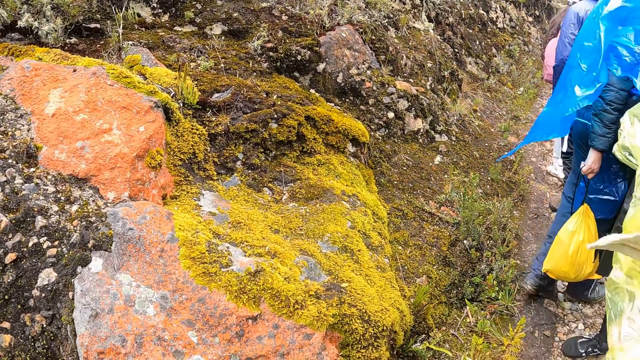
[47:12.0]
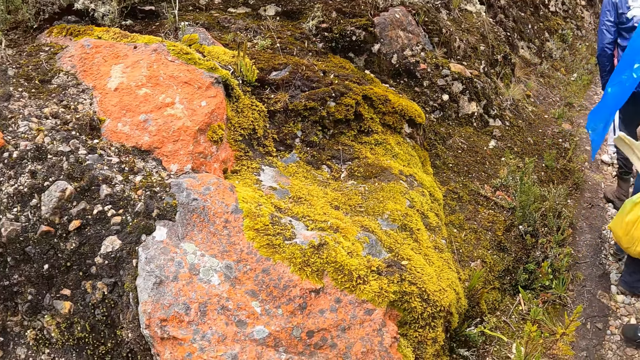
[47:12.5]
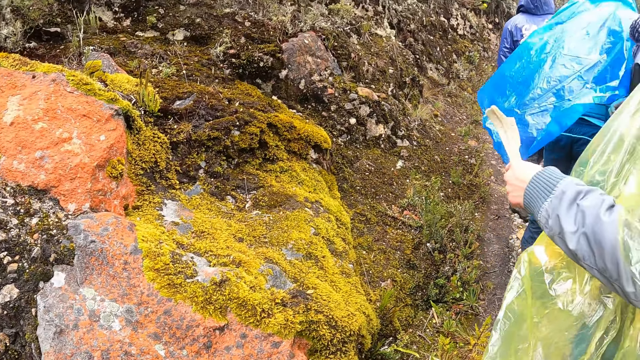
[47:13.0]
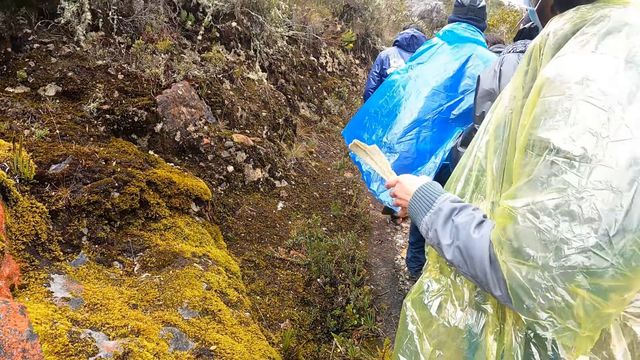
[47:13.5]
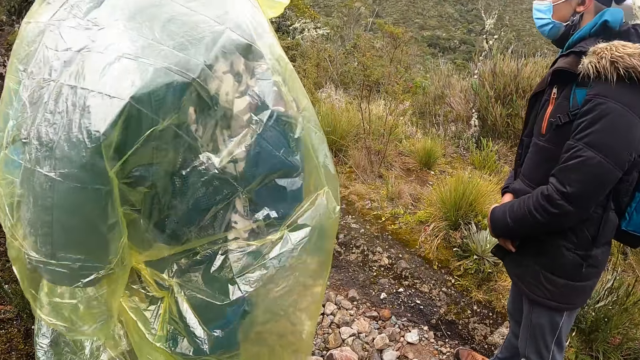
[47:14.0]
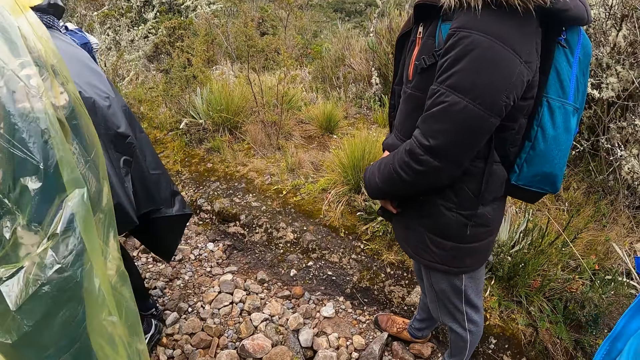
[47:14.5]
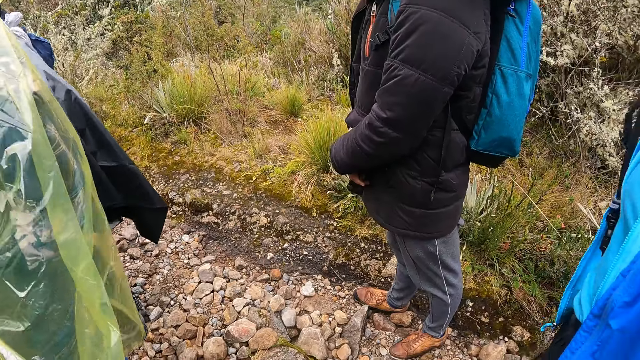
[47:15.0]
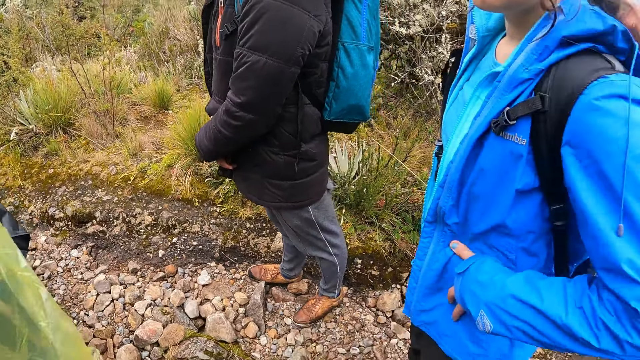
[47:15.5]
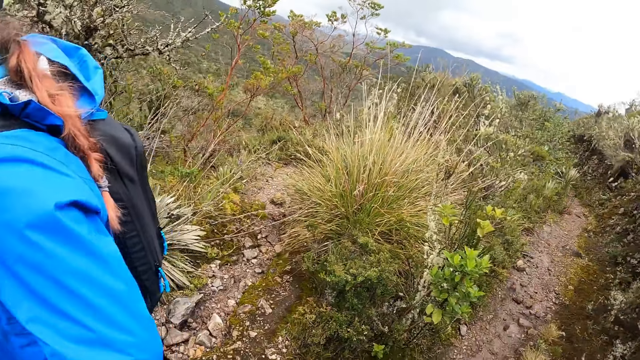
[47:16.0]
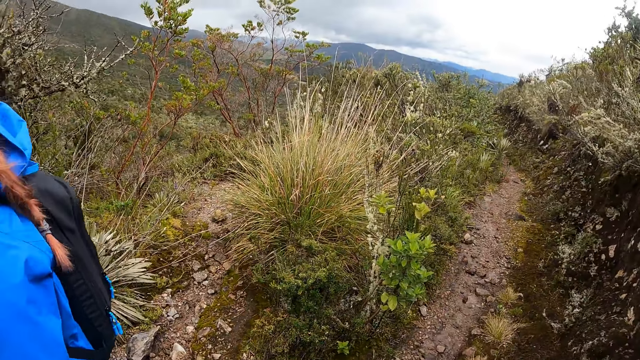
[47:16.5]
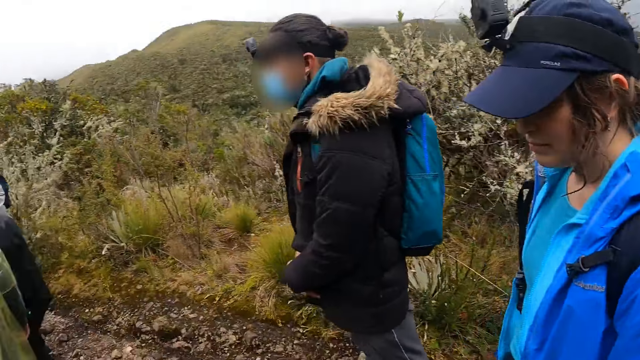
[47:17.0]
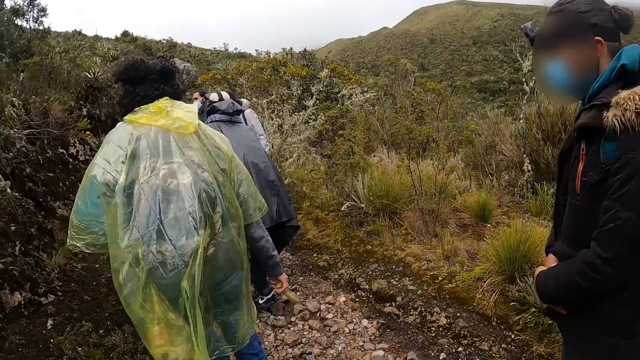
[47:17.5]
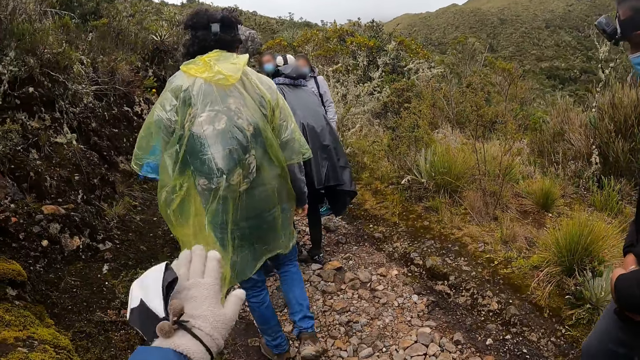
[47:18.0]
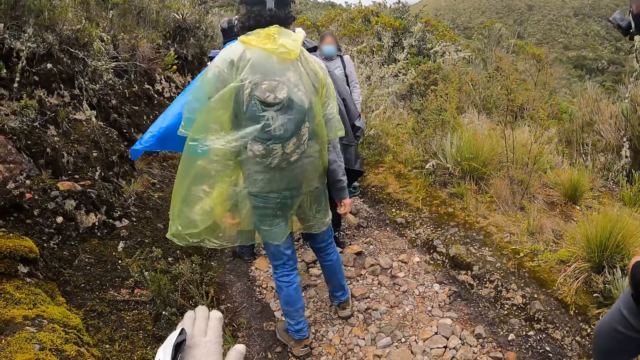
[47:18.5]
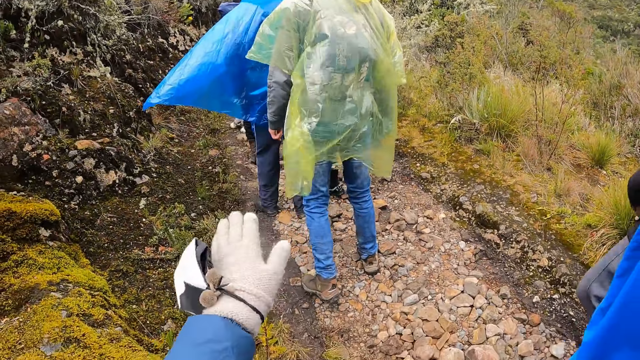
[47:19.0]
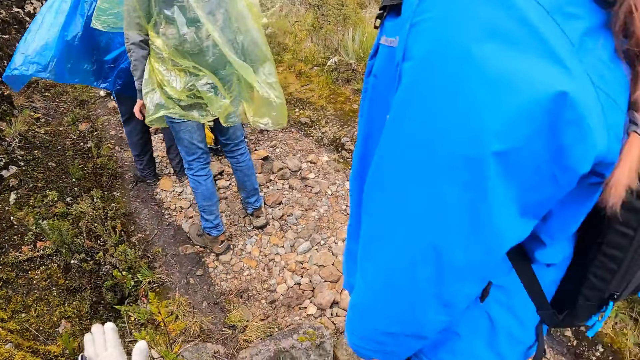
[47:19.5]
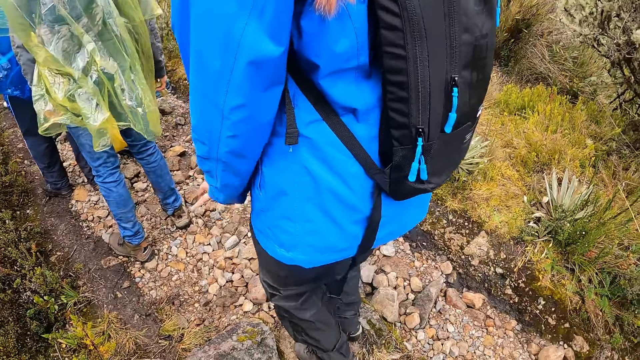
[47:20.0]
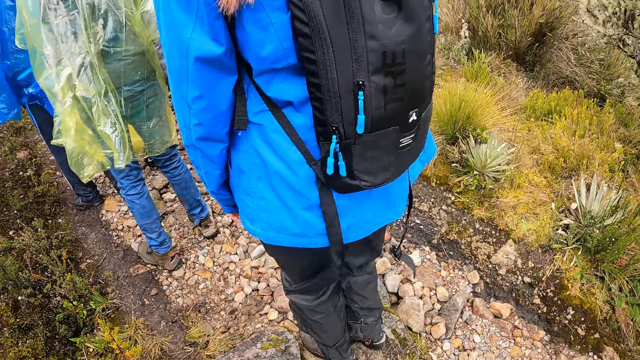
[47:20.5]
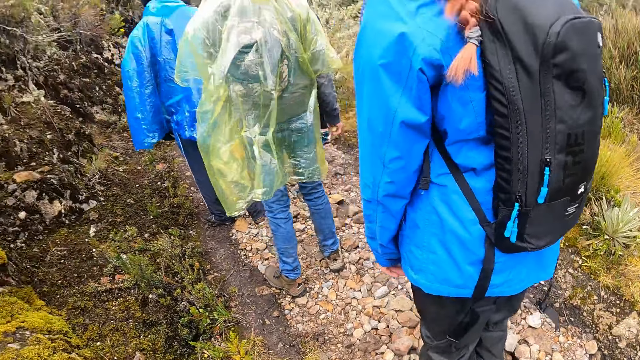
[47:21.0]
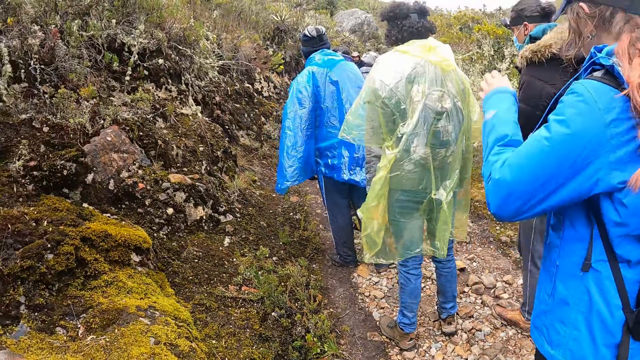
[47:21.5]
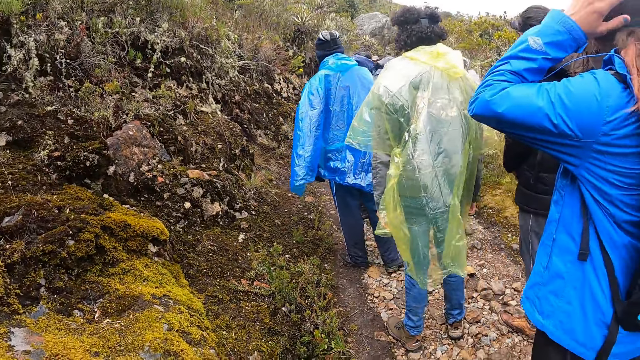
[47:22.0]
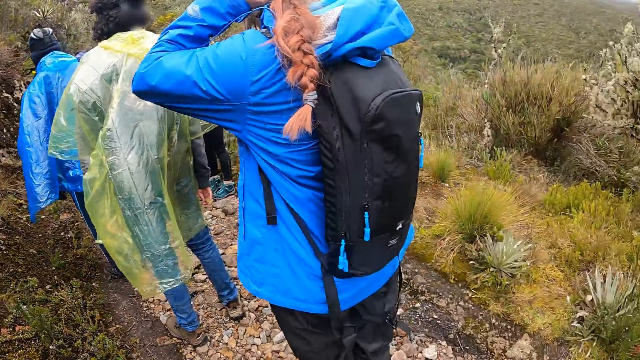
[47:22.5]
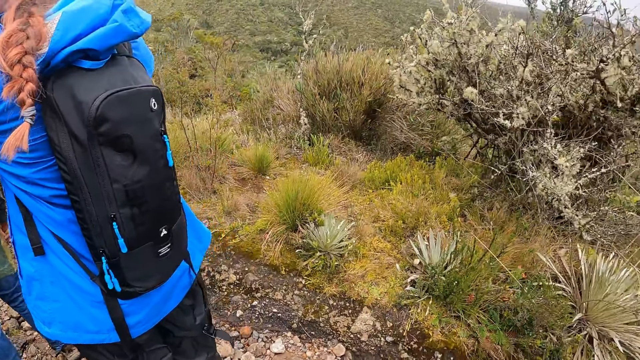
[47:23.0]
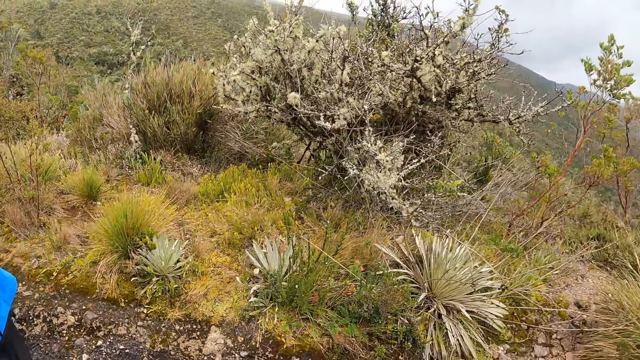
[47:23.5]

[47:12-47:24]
The camera wearer moves a hand. They walk on the field with the group of people. A woman touches her hair with her left hand.

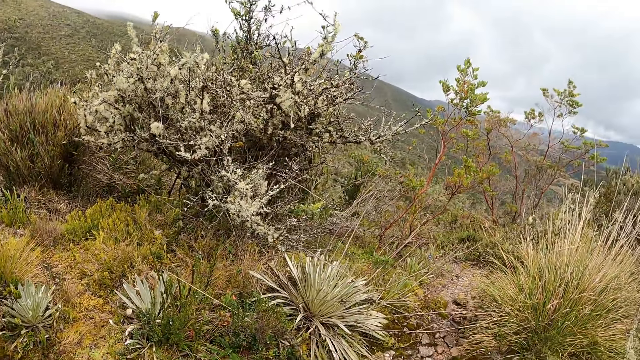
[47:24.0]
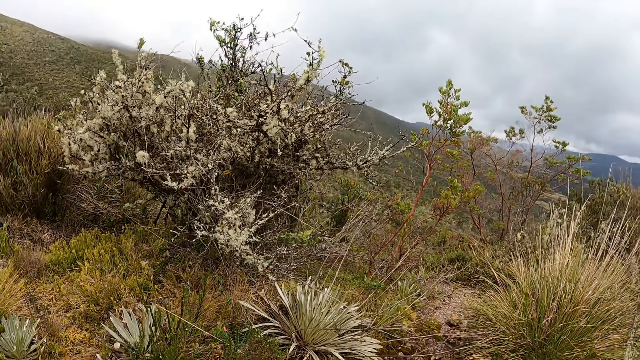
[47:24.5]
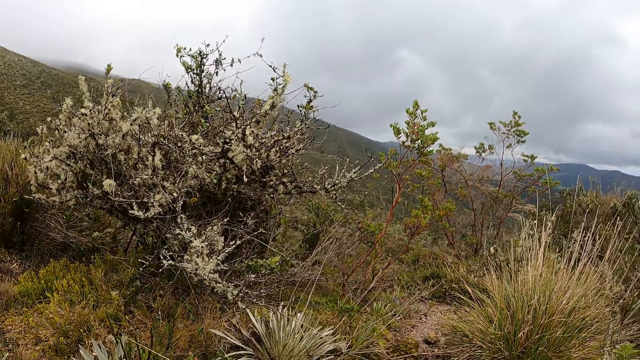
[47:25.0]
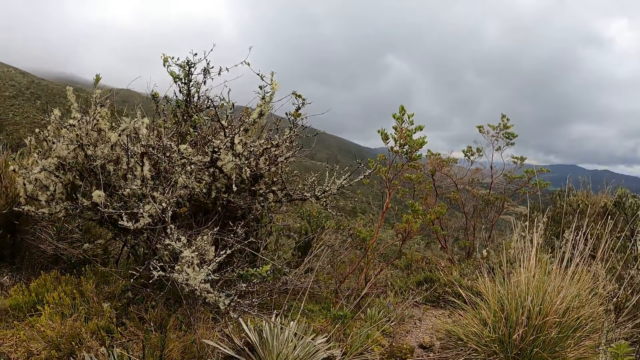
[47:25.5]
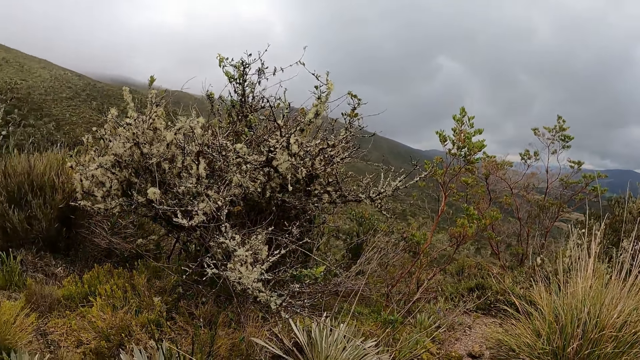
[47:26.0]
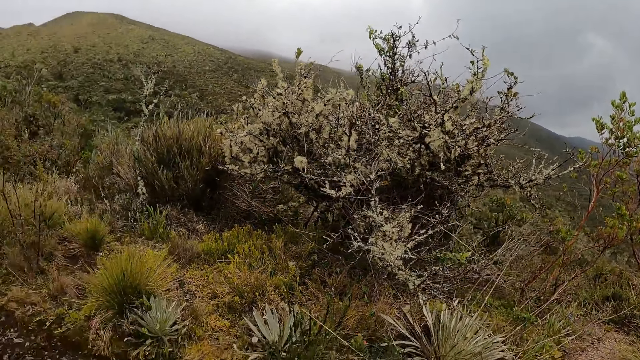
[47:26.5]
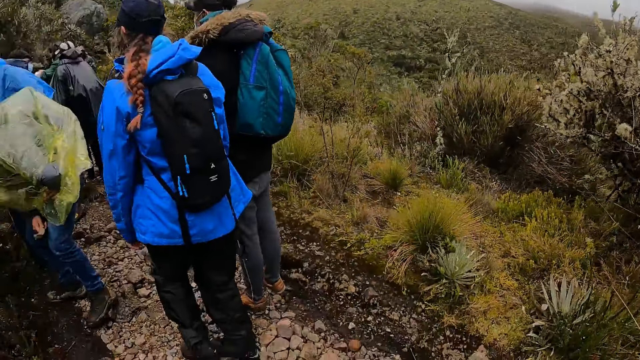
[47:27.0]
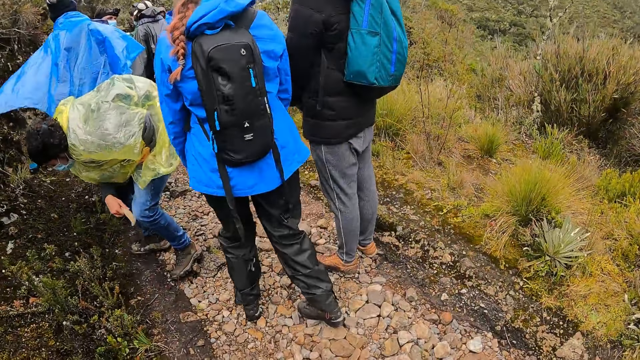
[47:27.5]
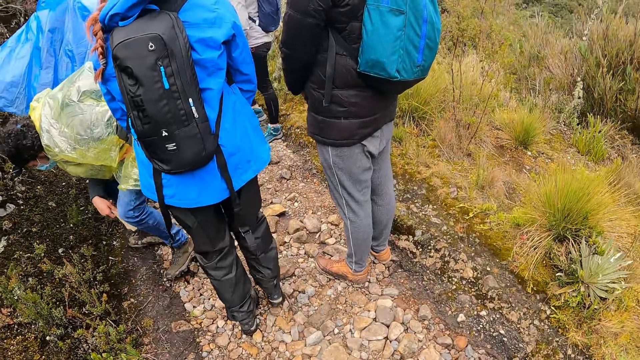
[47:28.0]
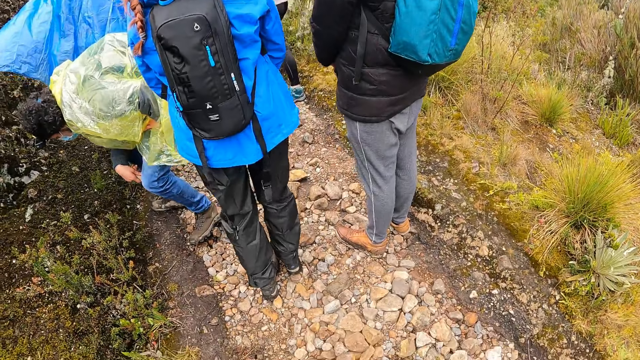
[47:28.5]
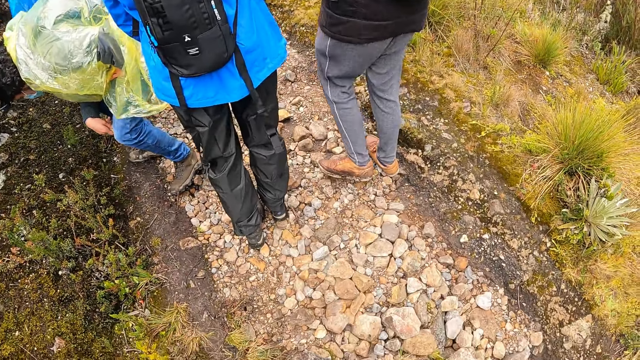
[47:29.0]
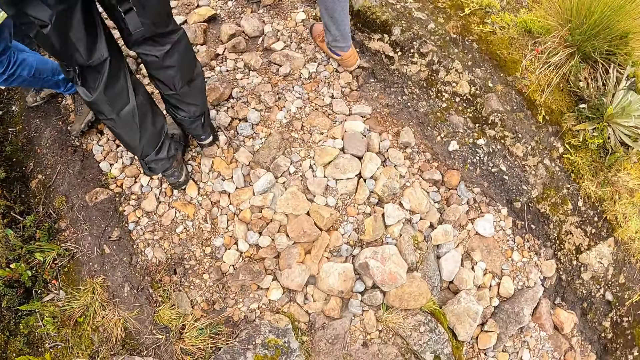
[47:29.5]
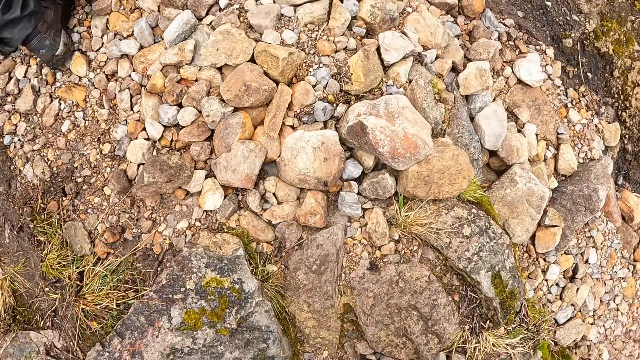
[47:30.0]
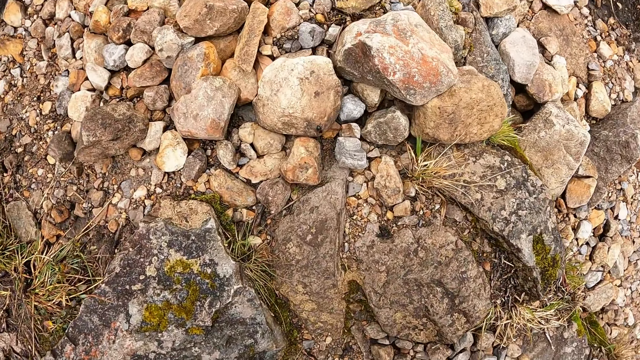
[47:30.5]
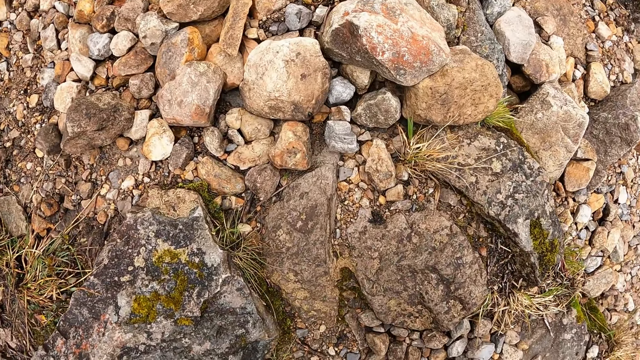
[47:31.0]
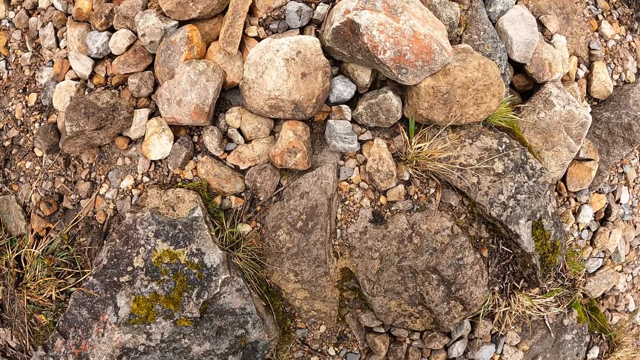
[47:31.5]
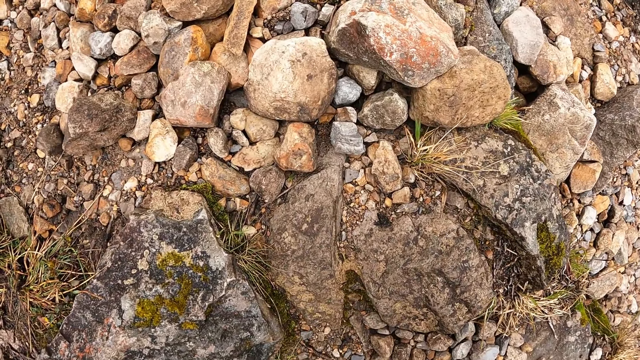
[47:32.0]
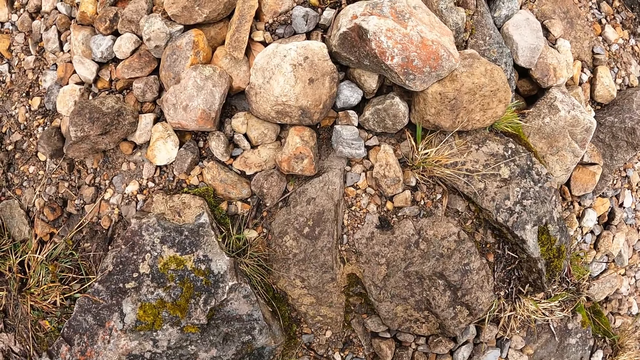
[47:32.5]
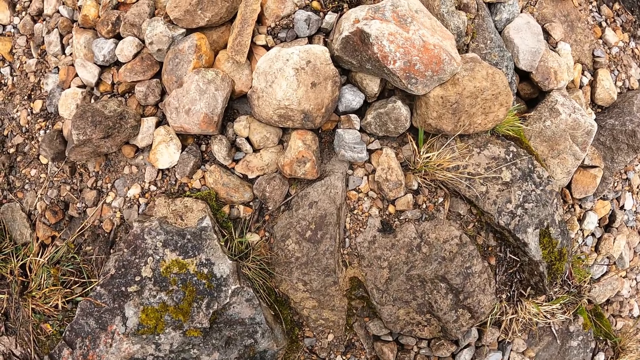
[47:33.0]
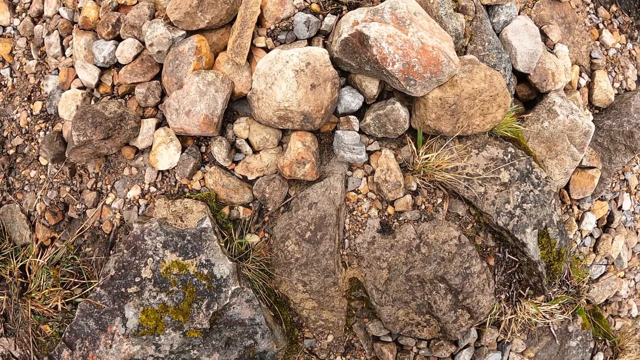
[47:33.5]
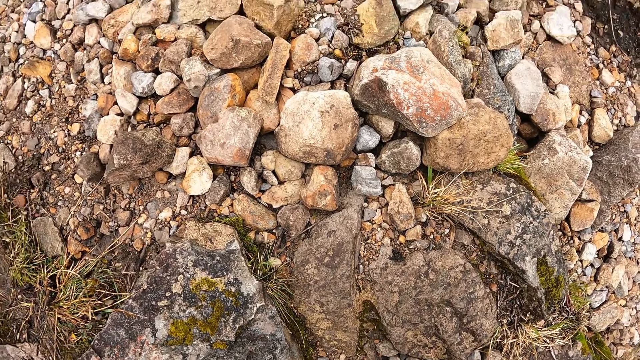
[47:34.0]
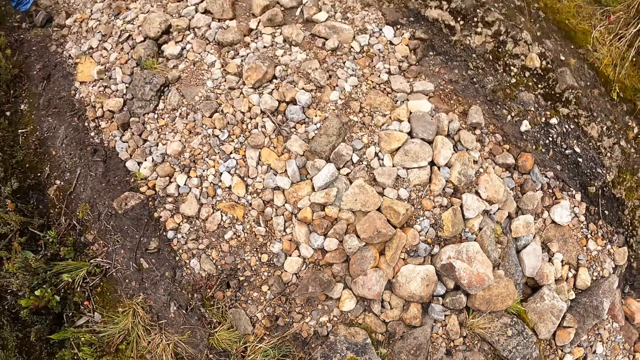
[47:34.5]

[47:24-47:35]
The camera wearer looks around. They look down.
